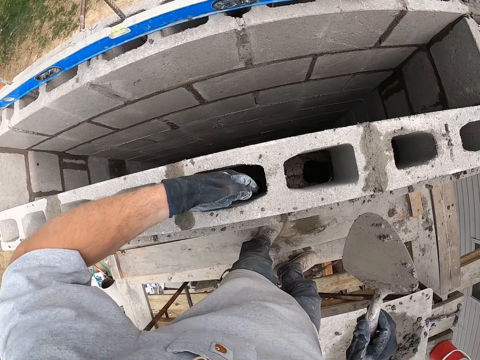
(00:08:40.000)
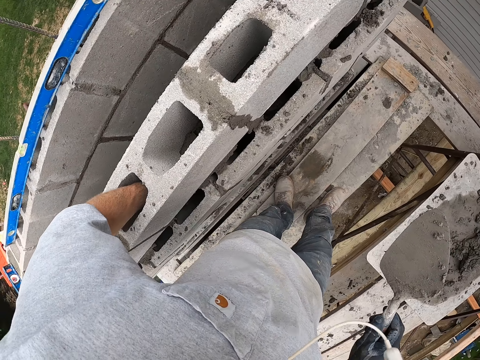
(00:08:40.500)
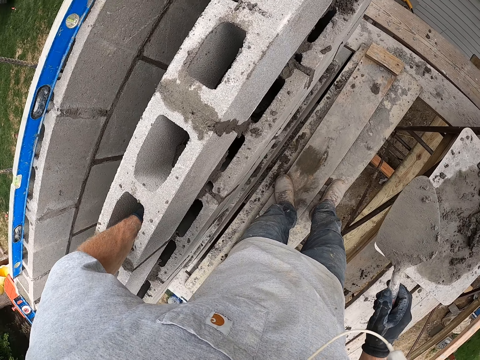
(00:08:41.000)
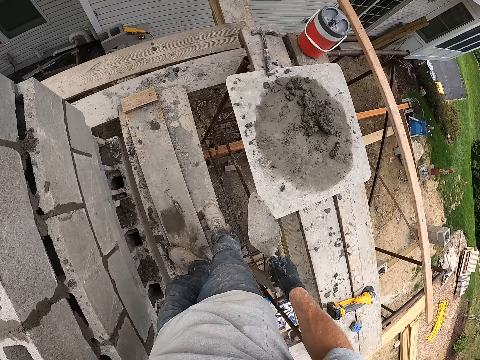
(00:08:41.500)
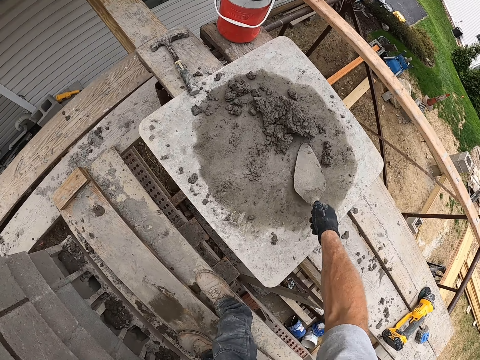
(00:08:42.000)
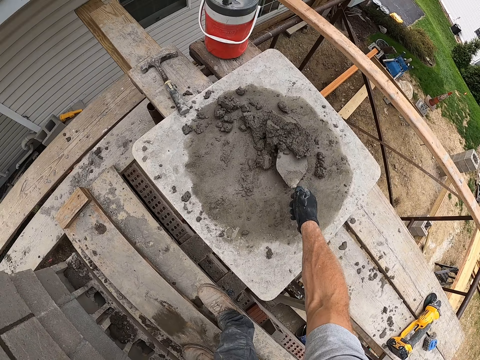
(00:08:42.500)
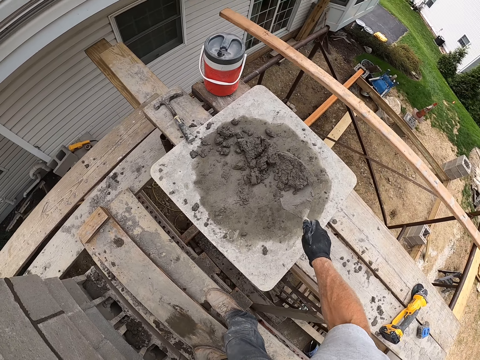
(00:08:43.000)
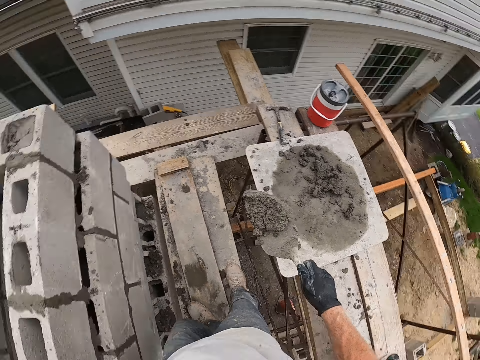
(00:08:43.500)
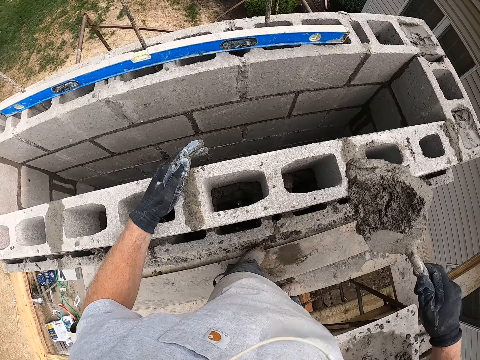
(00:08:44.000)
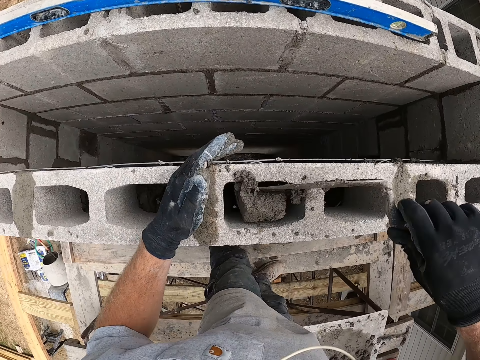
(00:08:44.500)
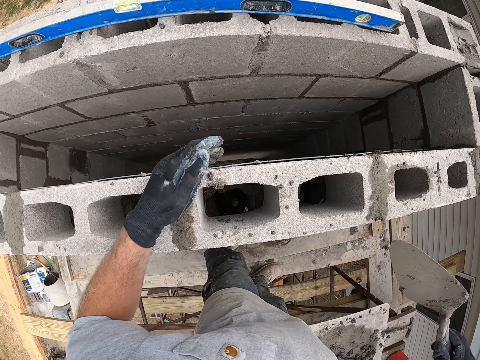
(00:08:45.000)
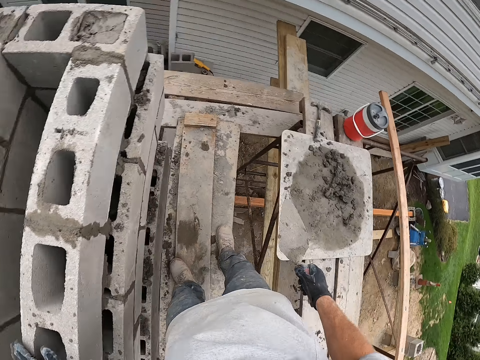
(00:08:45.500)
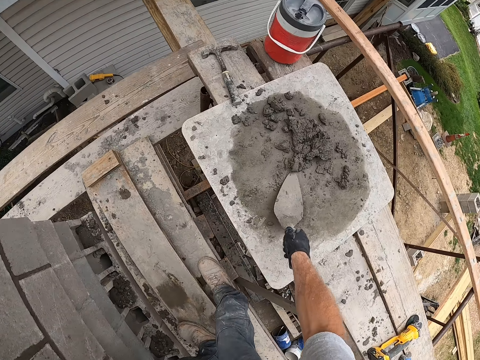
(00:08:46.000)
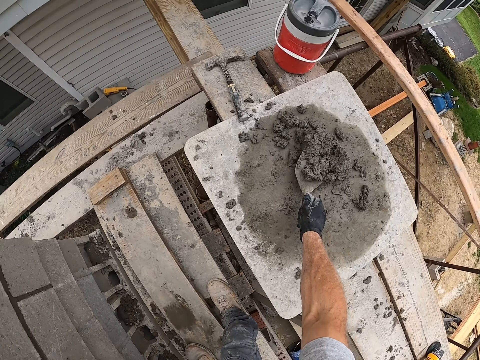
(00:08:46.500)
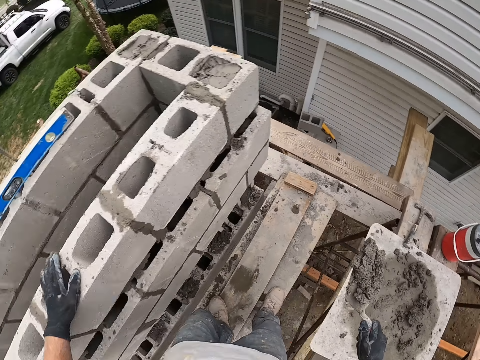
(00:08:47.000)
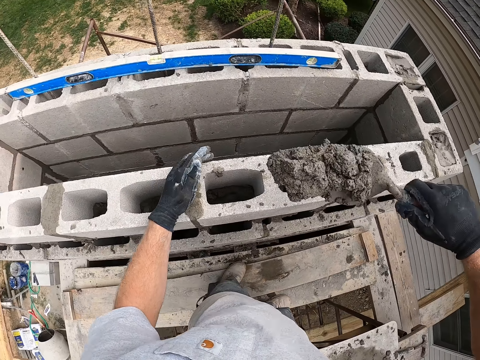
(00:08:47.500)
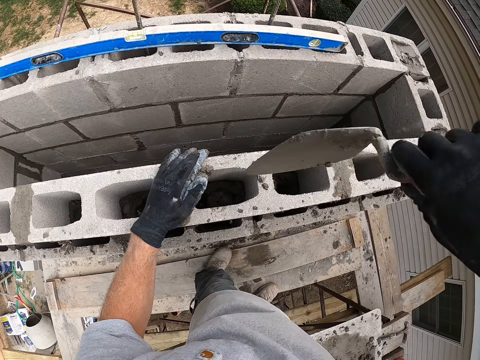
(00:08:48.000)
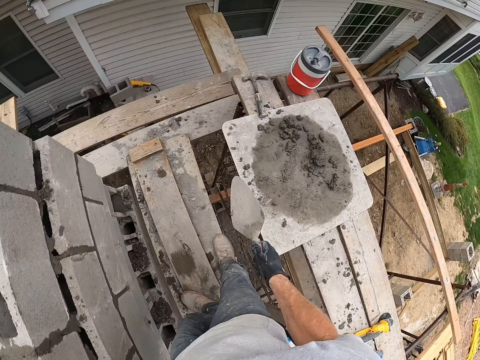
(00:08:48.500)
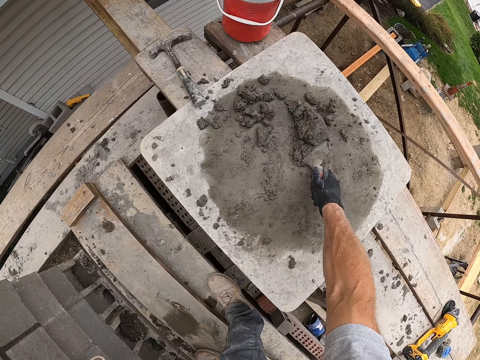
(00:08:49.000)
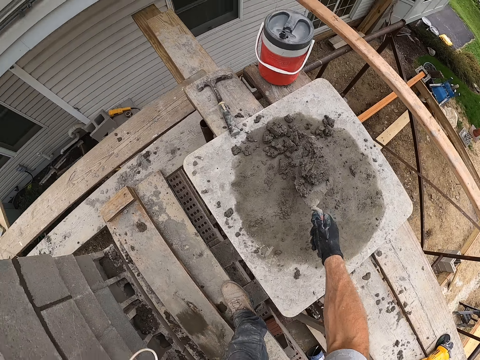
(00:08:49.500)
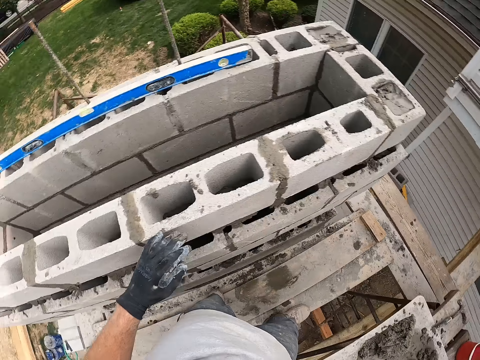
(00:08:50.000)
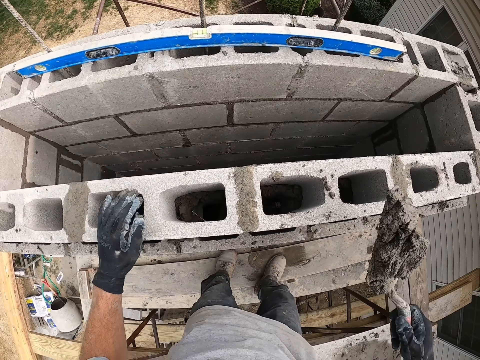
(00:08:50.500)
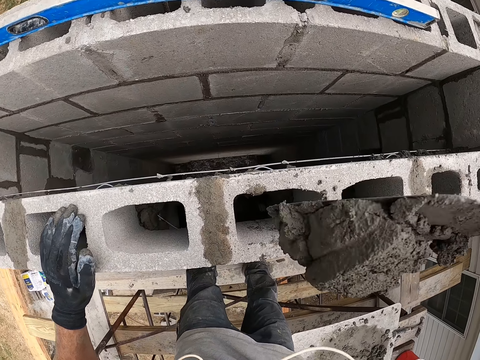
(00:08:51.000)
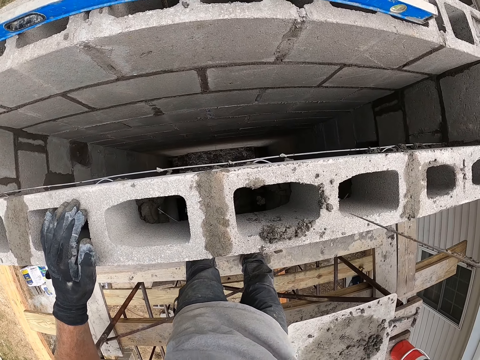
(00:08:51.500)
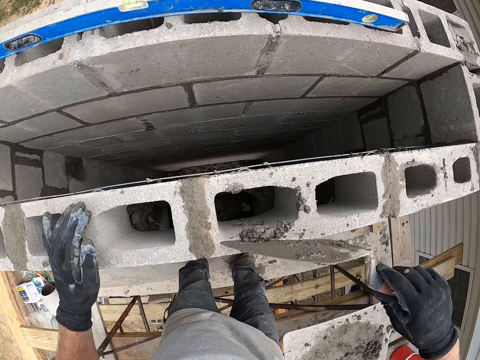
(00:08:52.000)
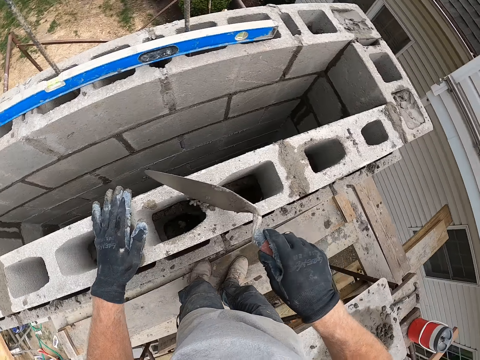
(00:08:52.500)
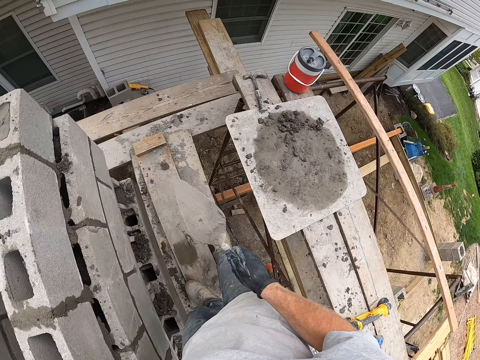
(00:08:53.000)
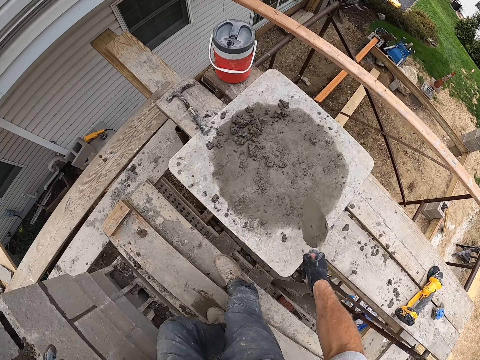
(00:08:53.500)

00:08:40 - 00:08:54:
The camera wearer dips his hand into the block hole. He scoops mortar with the trowel. He pours the mortar into the block hole. He scoops the mortar with the trowel. He pours the mortar into the block hole. He scoops the mortar with the trowel. He pours the mortar into the block hole.

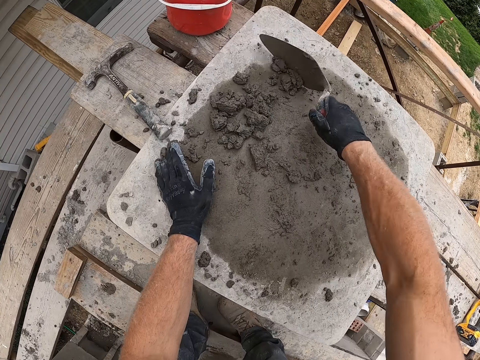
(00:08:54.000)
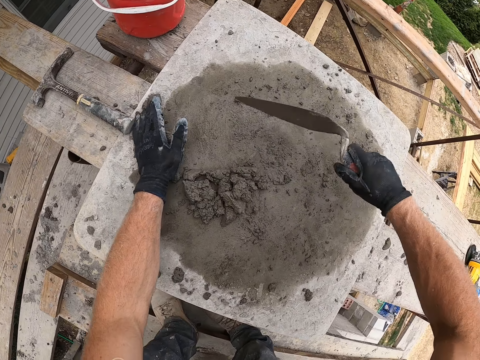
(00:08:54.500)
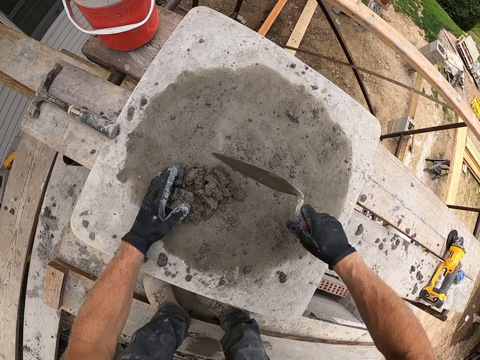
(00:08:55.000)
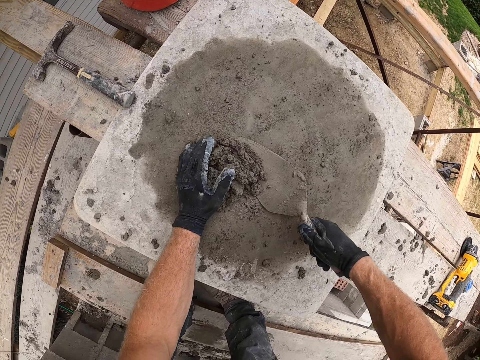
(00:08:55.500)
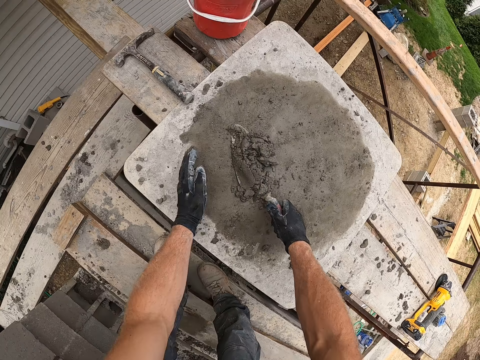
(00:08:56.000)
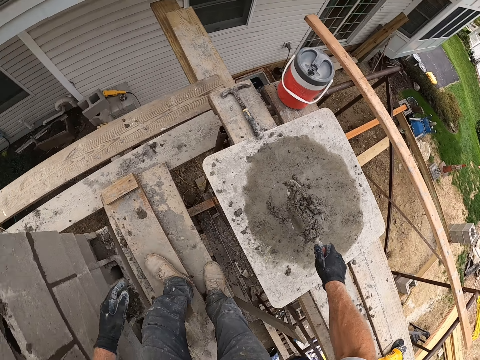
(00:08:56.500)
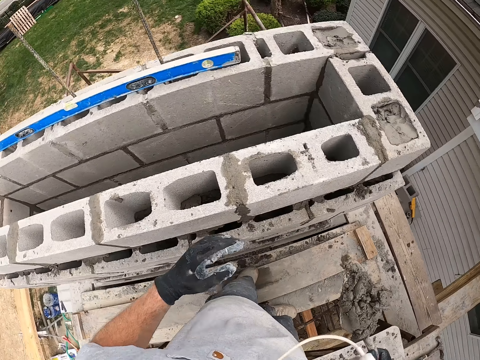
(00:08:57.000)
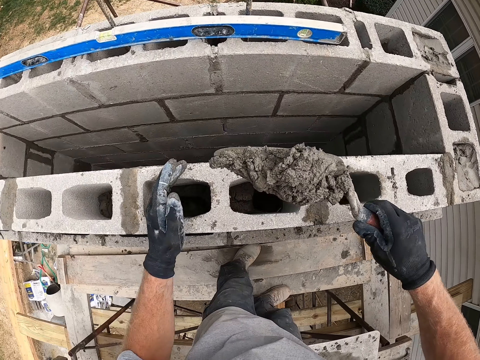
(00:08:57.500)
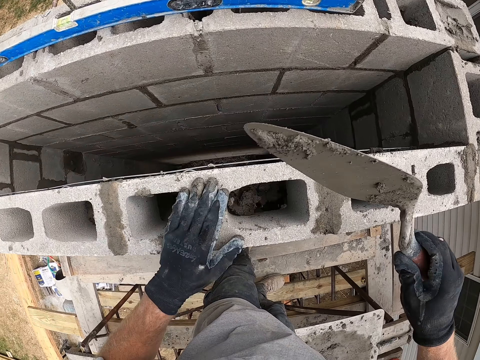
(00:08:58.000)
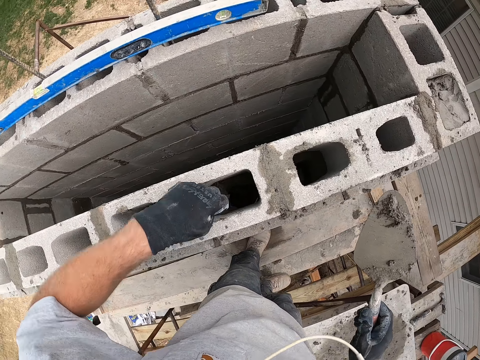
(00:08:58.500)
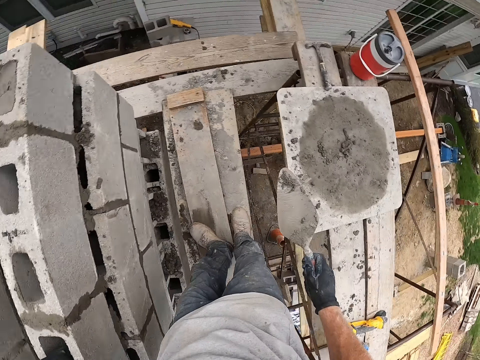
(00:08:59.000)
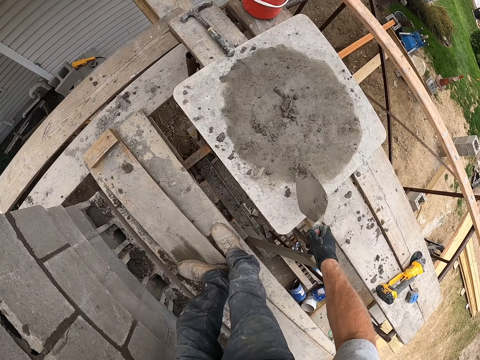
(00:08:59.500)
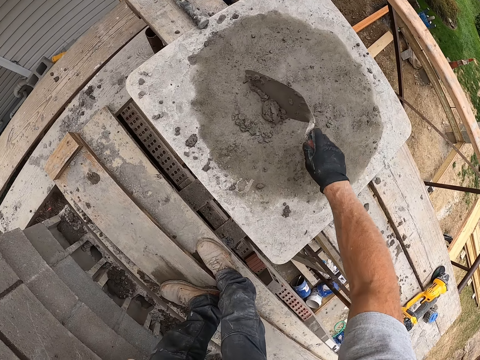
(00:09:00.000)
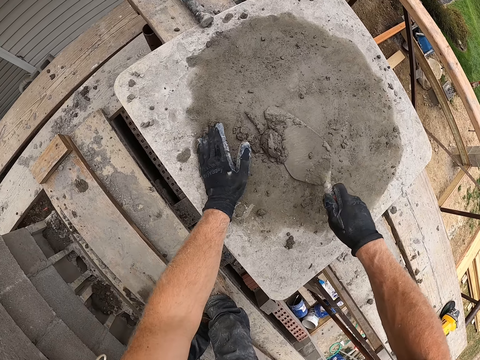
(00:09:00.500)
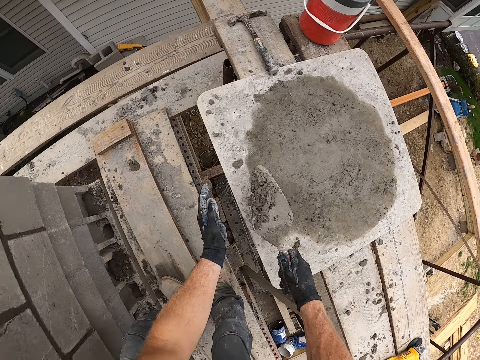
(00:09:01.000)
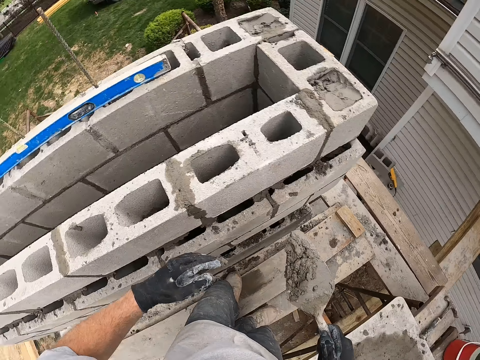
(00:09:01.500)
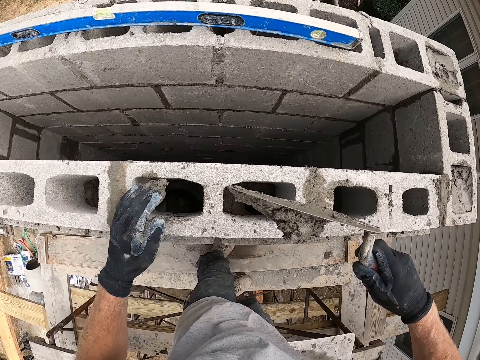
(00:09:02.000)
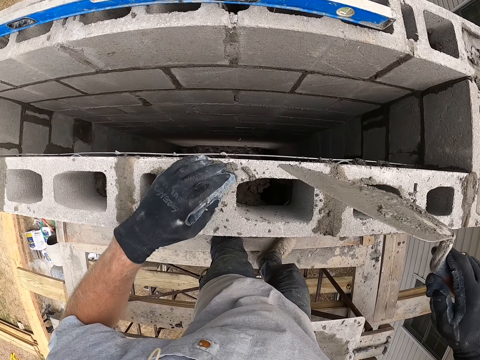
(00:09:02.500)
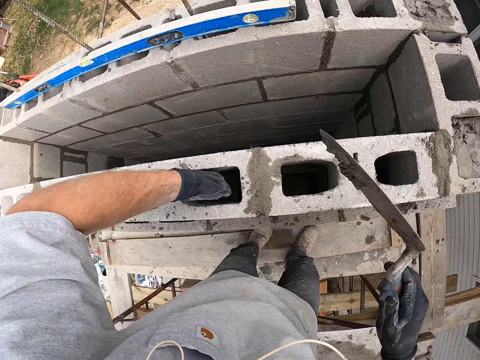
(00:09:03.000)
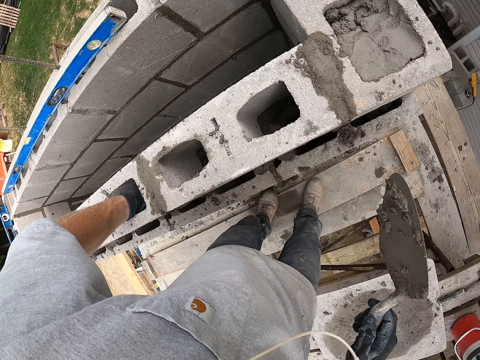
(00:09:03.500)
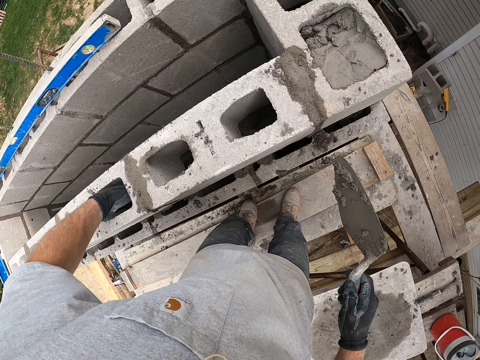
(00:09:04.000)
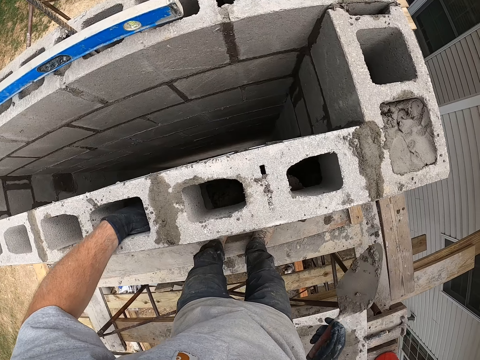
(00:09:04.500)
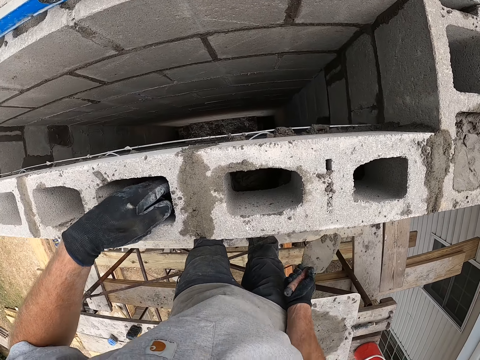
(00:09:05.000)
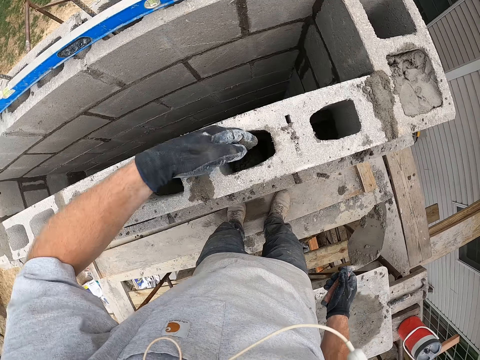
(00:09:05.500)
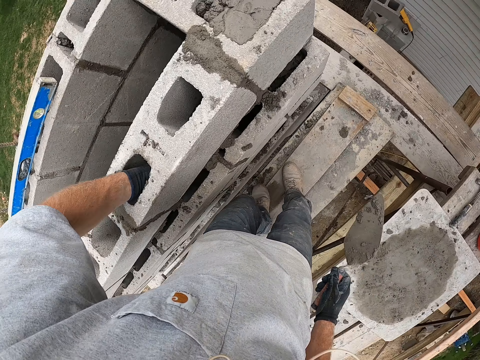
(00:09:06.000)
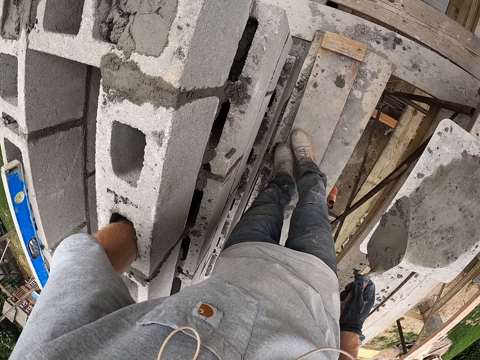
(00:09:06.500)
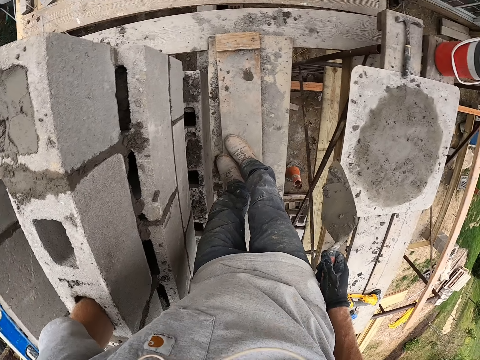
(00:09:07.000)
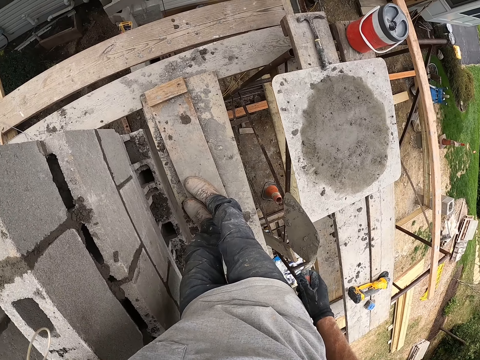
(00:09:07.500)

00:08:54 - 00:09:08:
The camera wearer collects the concrete. He scrapes mortar with his hand and the trowel. He scoops the mortar with the trowel. He pours the mortar into the block hole. He dips his hand into the block hole. He scrapes the mortar with the trowel. He scoops the mortar with the trowel. He pours the mortar into the block hole. He dips his hand into the block hole. He puts his hand in the block hole again.
